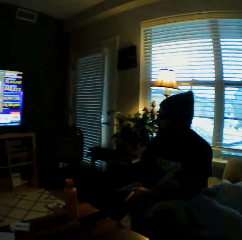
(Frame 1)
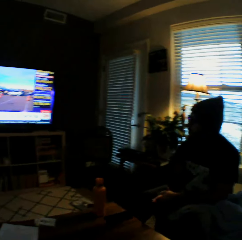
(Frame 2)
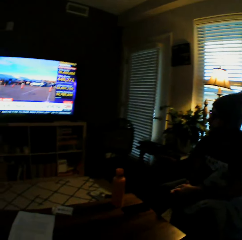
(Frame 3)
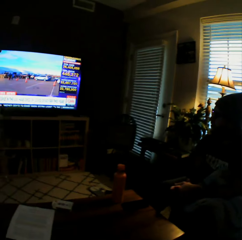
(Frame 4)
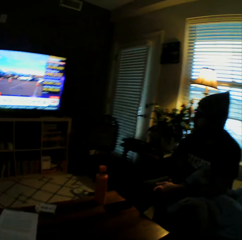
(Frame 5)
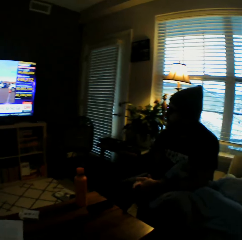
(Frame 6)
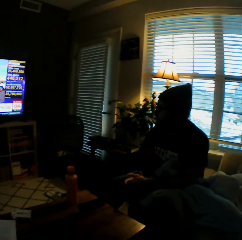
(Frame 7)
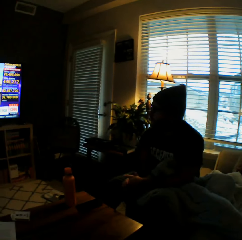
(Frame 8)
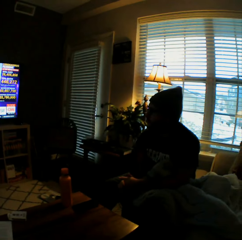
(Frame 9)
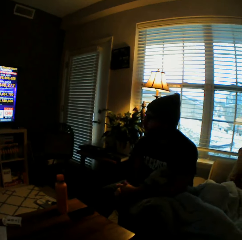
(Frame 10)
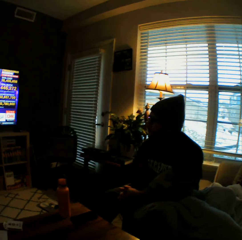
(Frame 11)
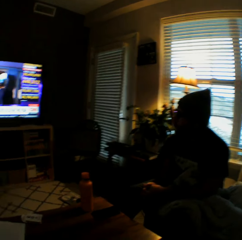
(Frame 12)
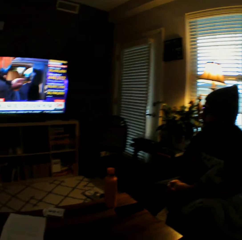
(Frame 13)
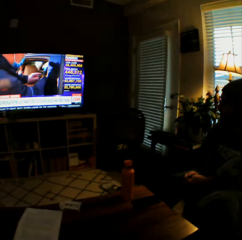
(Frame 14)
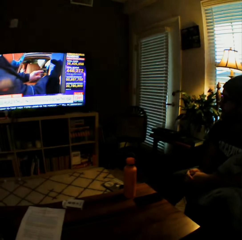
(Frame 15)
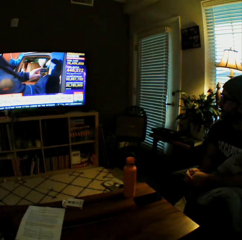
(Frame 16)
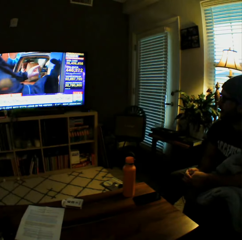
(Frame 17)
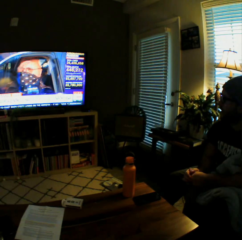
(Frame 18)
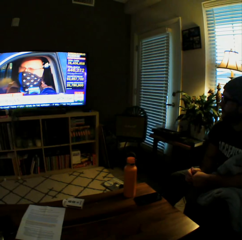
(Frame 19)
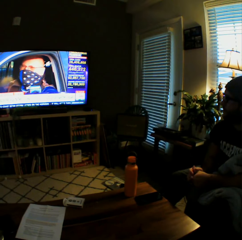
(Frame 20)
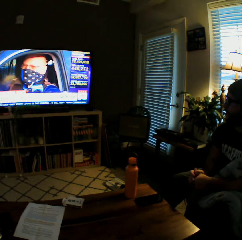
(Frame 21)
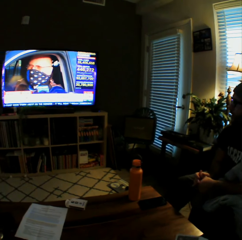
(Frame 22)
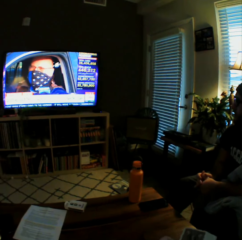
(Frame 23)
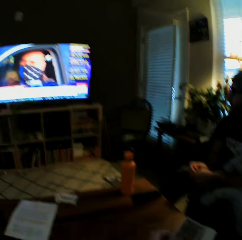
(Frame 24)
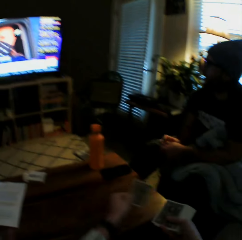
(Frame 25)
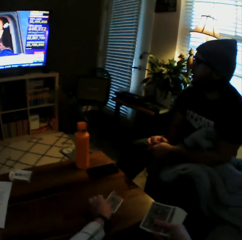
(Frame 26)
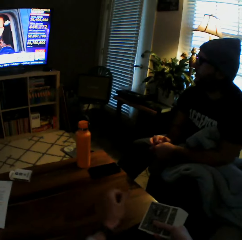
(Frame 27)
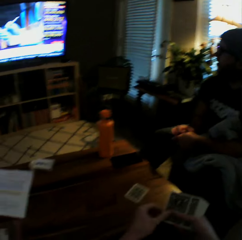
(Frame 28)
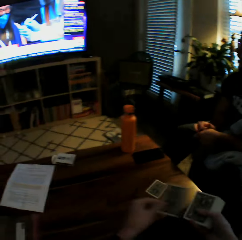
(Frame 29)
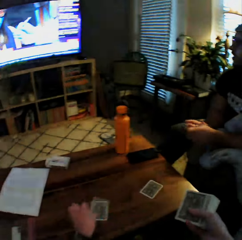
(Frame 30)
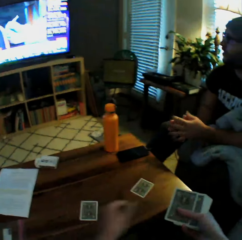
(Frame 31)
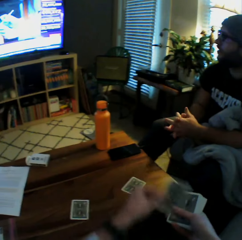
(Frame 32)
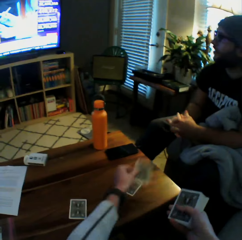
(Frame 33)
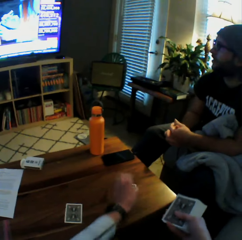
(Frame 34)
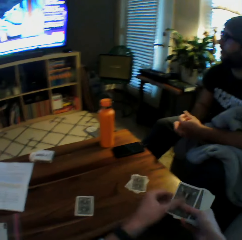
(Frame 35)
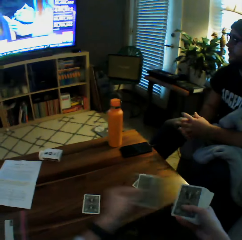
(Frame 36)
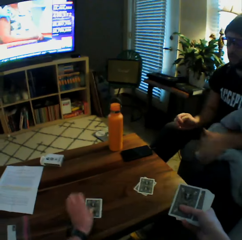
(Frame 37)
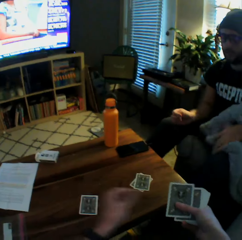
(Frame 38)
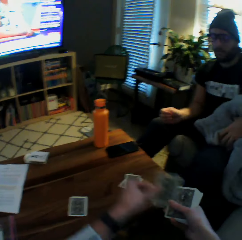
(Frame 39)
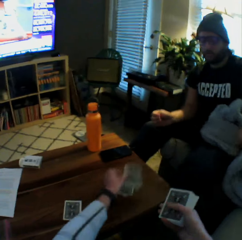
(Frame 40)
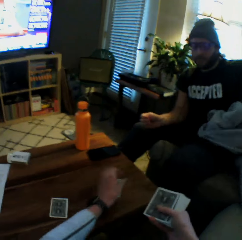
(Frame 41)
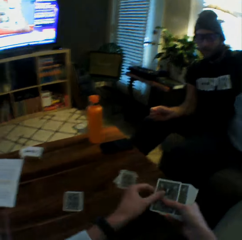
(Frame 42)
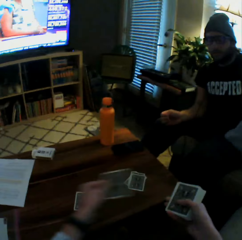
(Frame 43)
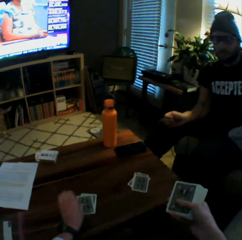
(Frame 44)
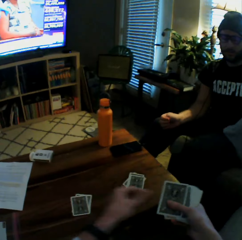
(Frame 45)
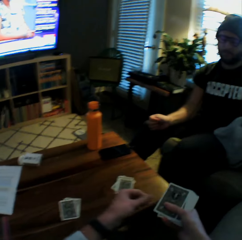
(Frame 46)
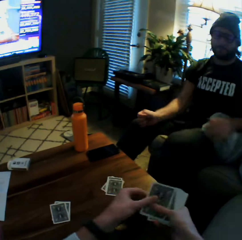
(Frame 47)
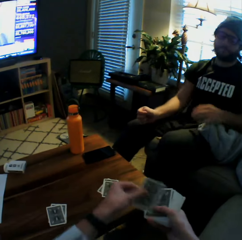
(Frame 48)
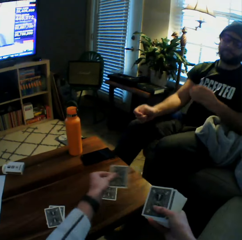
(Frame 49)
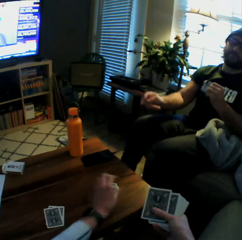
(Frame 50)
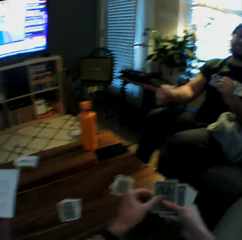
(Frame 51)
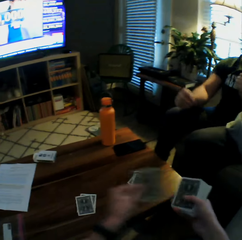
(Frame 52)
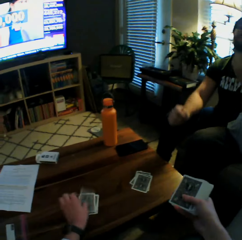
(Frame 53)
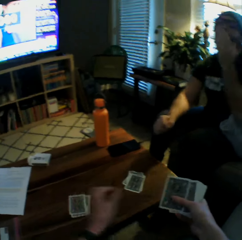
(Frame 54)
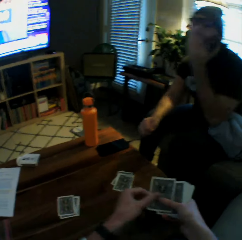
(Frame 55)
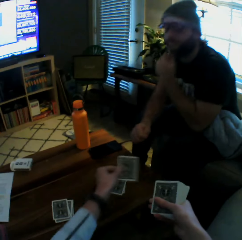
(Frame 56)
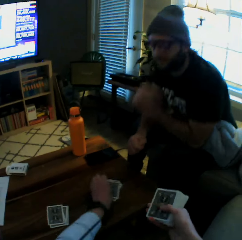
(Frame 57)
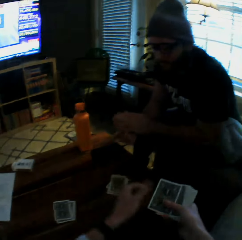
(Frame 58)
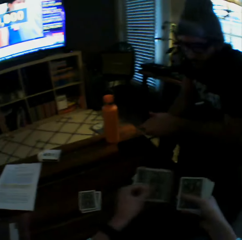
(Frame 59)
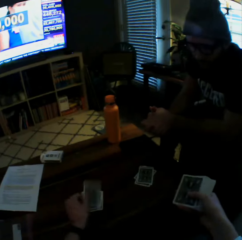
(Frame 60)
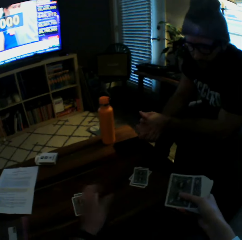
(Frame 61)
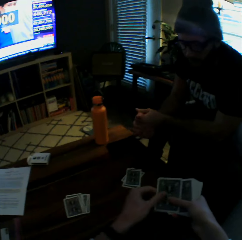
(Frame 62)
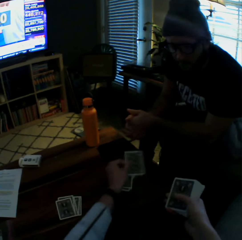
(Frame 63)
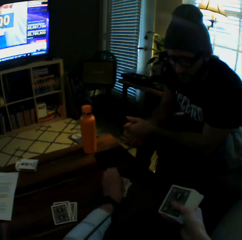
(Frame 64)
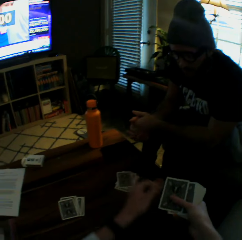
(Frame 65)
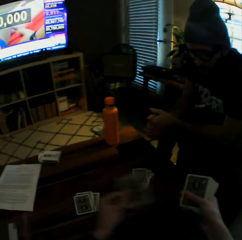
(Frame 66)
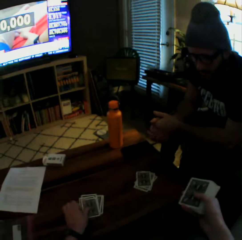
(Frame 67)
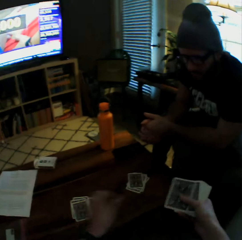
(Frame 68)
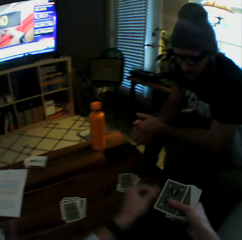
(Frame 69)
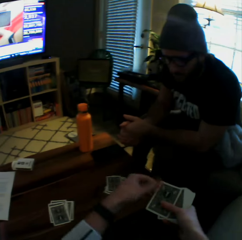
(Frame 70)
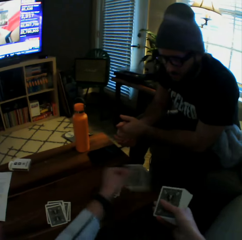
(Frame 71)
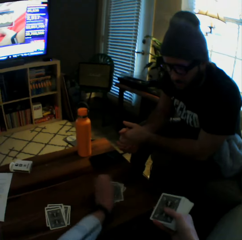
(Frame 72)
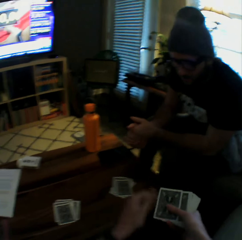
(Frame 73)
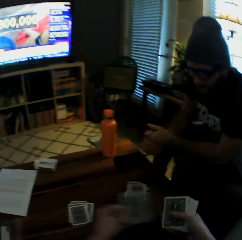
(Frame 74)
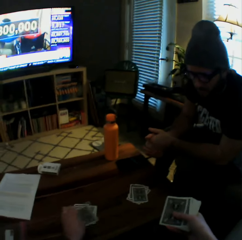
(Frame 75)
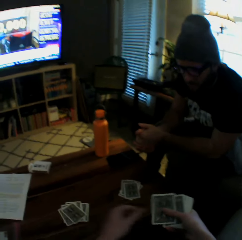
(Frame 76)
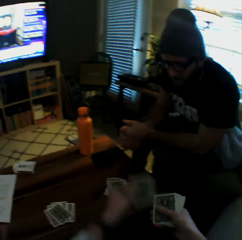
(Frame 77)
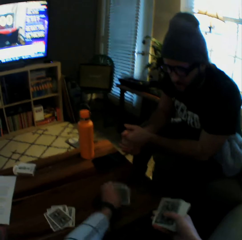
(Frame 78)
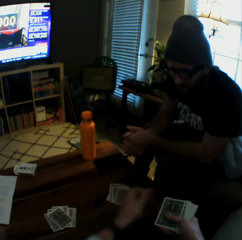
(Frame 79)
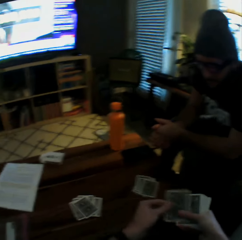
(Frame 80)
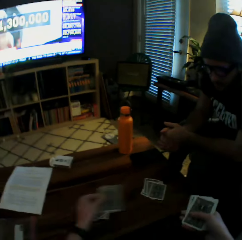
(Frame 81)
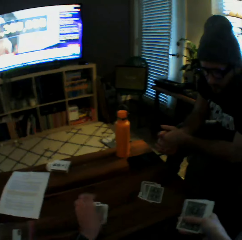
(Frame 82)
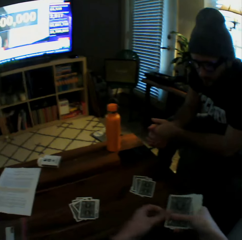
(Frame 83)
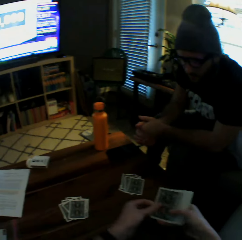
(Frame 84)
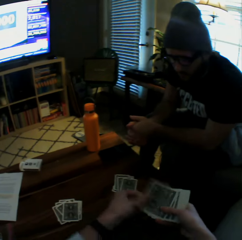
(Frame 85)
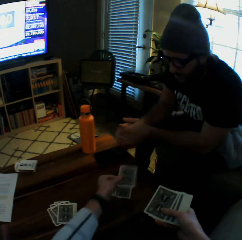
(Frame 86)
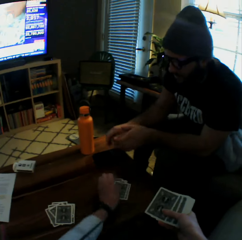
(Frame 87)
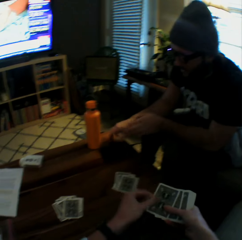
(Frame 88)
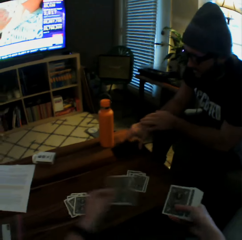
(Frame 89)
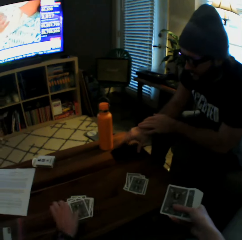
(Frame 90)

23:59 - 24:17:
The camera wearer puts play cards on the table. The man moves the duvet from his lap with his left hand. The camera wearer splits the cards in her hands between herself and the man. The man touches his face with his left hand, lowers his left hand and folds his hands. The camera wearer splits the cards in her hands between herself and the man.

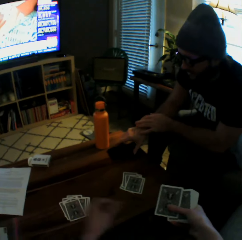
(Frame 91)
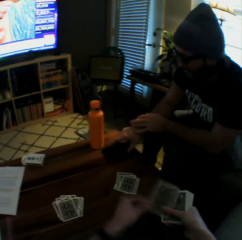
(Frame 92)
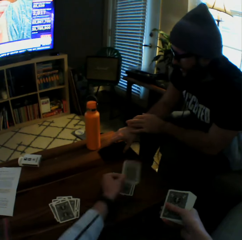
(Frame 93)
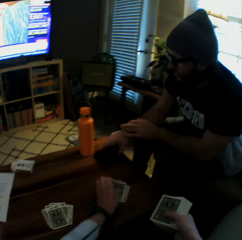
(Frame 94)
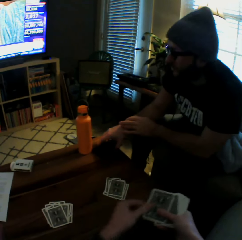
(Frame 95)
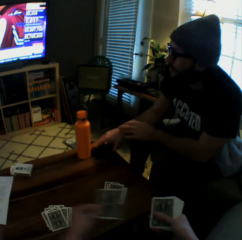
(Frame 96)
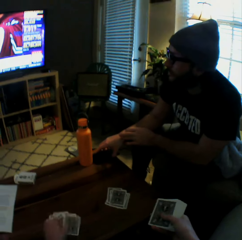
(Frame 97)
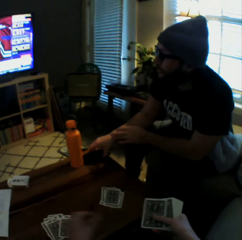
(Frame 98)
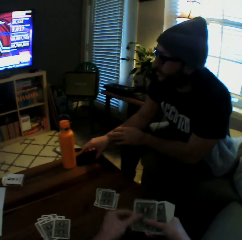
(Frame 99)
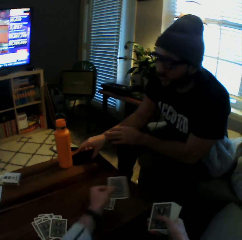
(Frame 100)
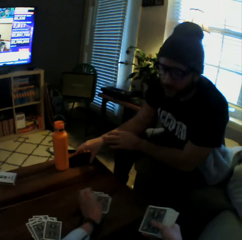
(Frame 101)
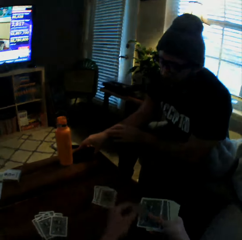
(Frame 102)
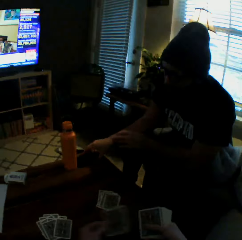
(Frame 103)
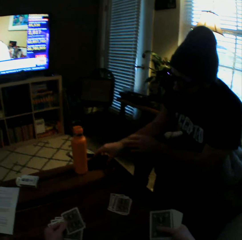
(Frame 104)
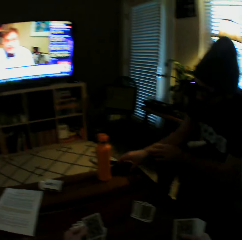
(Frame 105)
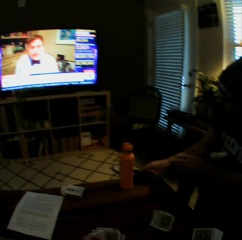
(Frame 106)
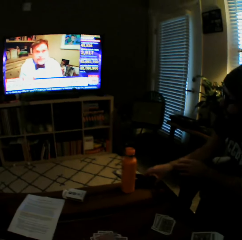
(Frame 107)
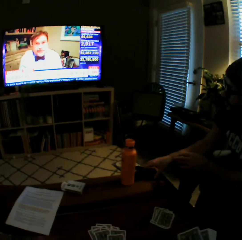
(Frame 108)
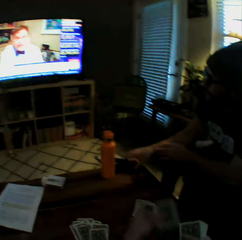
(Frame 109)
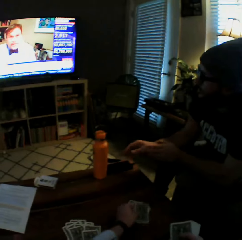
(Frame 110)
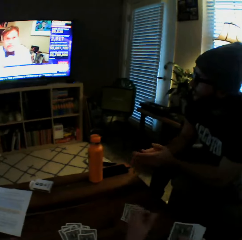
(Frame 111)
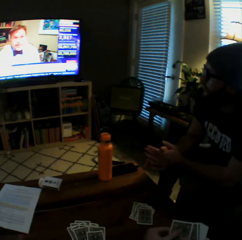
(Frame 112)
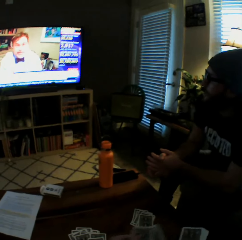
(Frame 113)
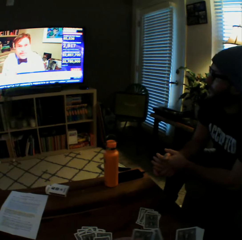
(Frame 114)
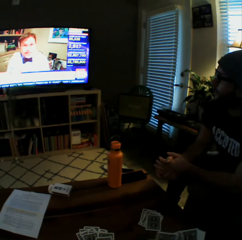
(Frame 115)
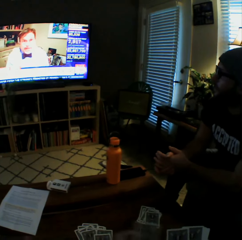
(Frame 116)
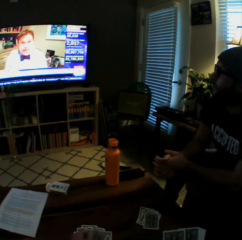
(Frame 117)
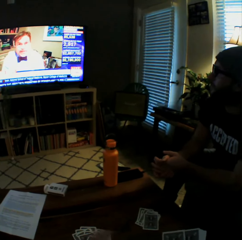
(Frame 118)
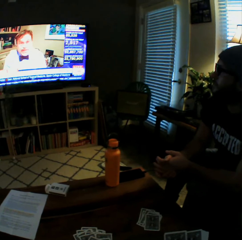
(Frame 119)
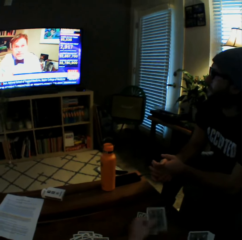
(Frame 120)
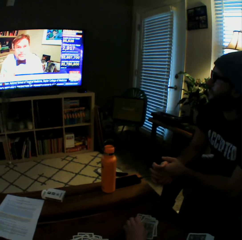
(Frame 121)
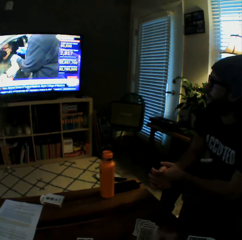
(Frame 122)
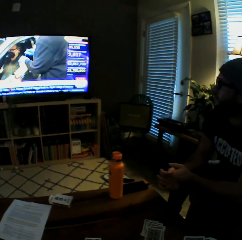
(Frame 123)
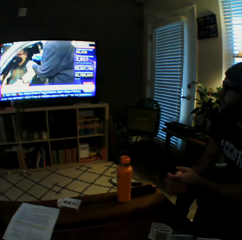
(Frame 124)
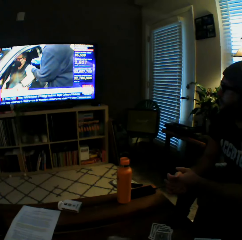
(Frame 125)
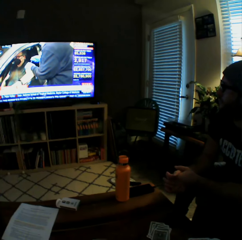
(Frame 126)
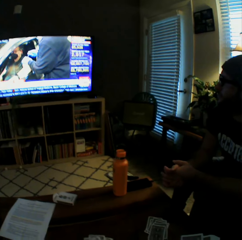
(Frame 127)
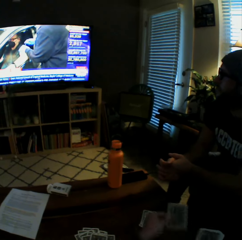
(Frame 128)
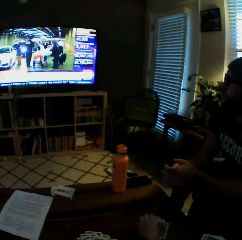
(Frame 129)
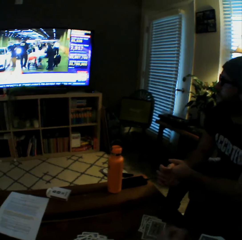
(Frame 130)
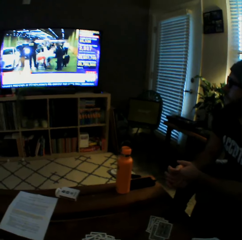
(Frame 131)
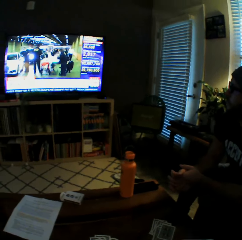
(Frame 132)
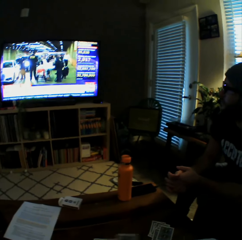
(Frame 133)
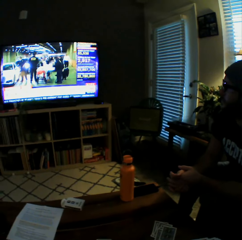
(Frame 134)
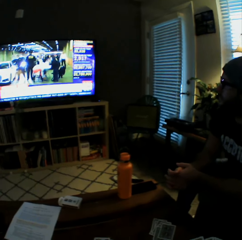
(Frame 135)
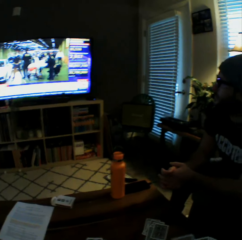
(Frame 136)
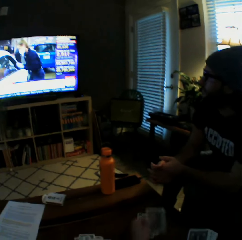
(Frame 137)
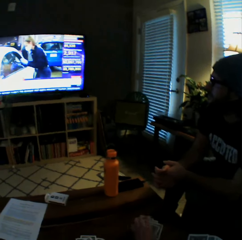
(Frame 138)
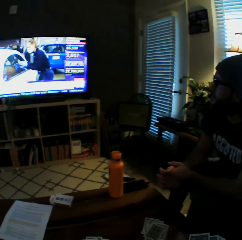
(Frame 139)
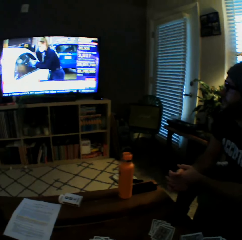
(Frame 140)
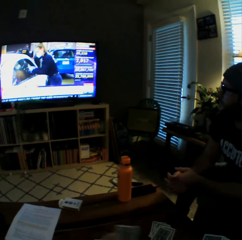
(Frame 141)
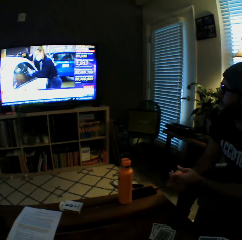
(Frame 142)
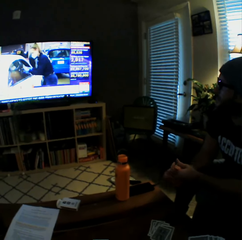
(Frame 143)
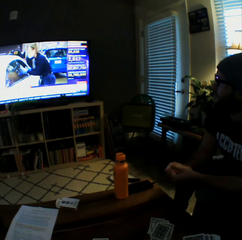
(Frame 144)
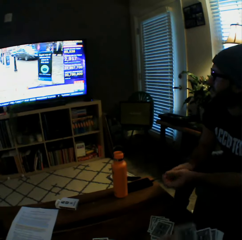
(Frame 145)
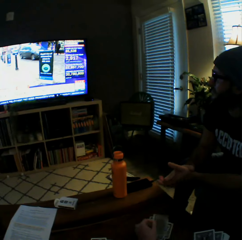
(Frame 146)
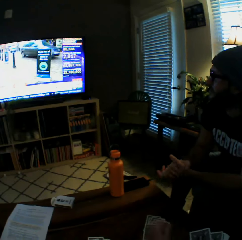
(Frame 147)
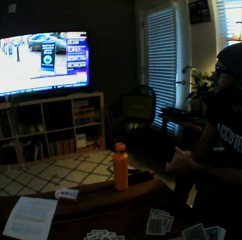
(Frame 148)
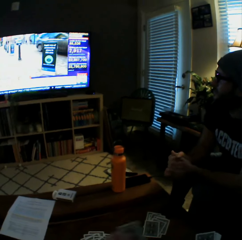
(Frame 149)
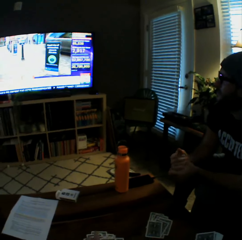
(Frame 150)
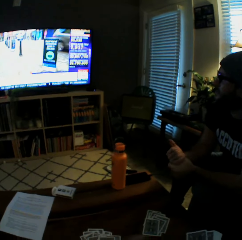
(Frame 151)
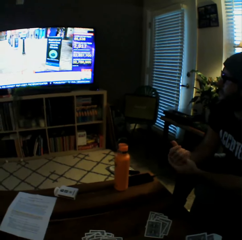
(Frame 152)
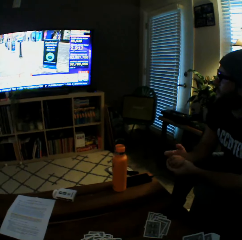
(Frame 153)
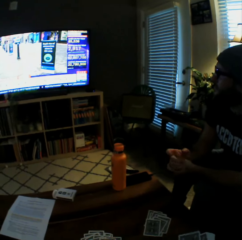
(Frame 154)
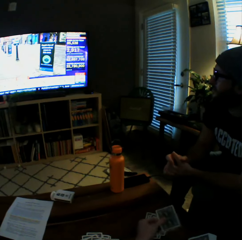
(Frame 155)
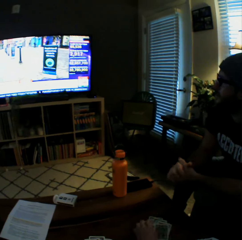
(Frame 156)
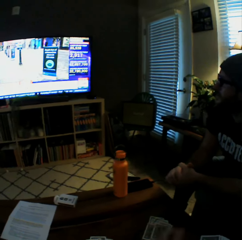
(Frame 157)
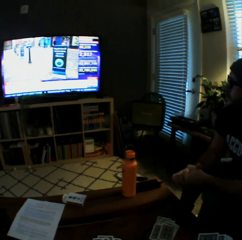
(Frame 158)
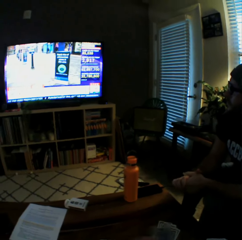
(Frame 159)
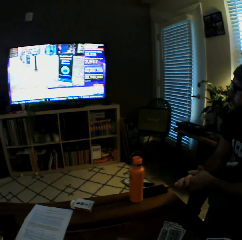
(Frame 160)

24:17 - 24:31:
The man moves a phone on the table with his right hand. He watches the television.
